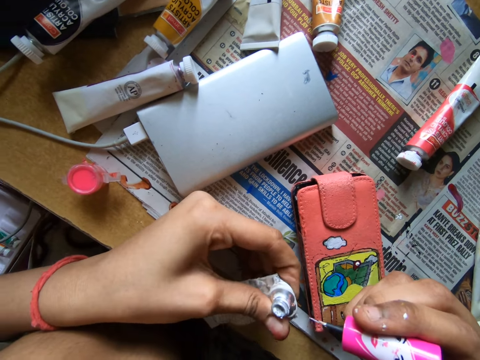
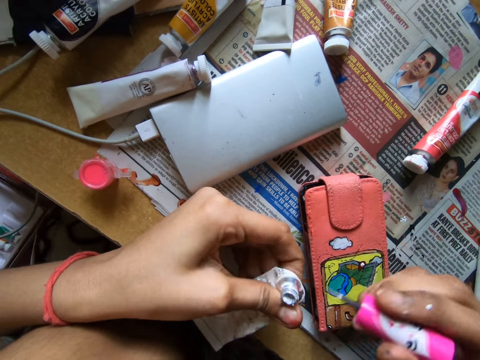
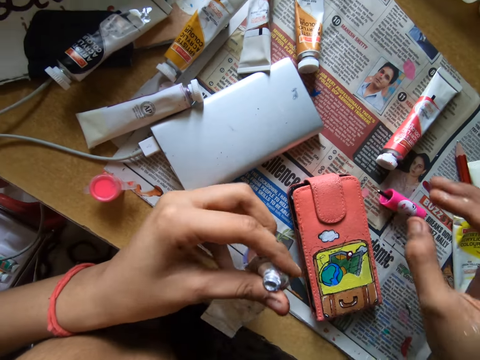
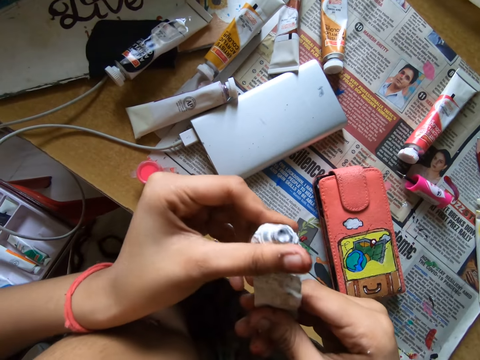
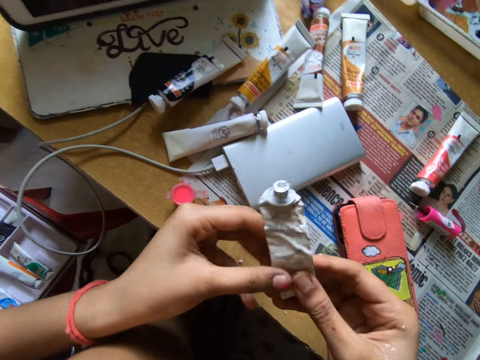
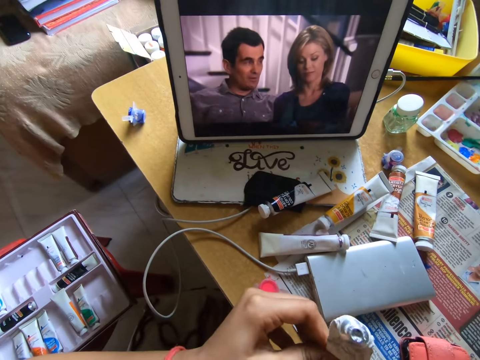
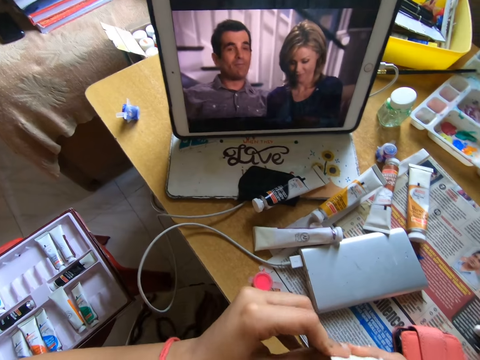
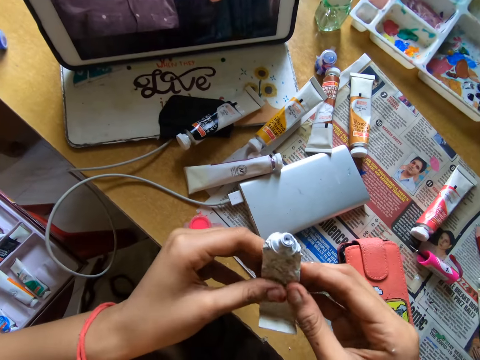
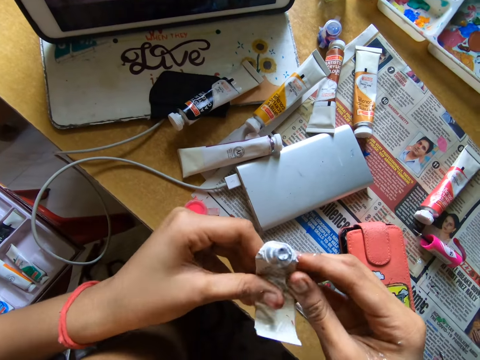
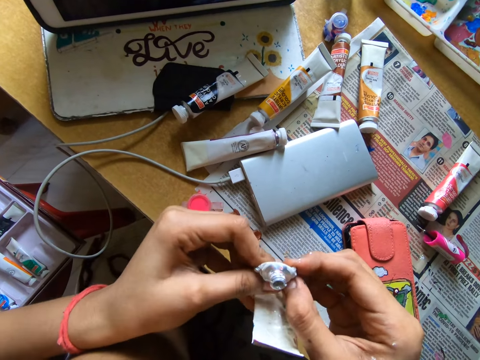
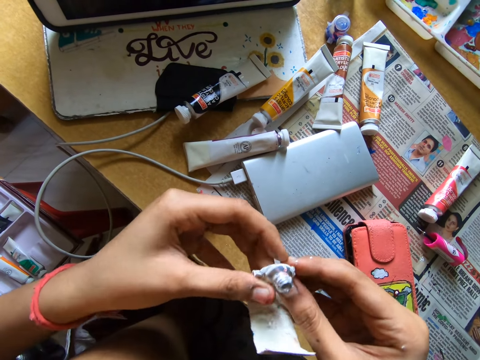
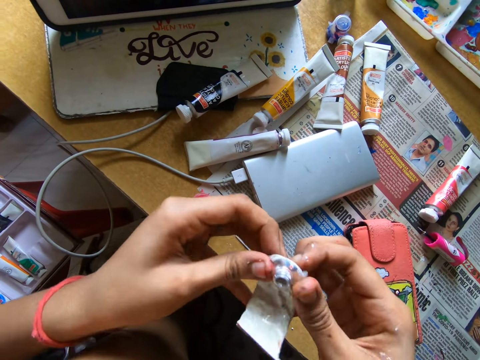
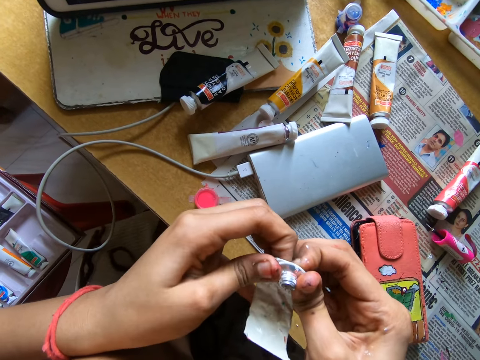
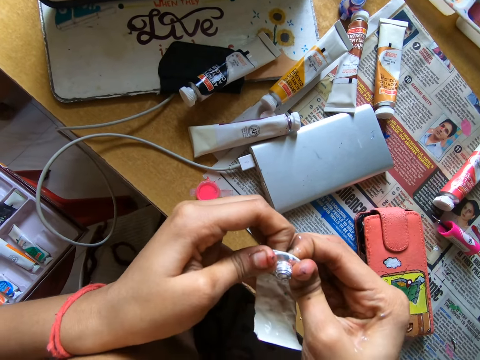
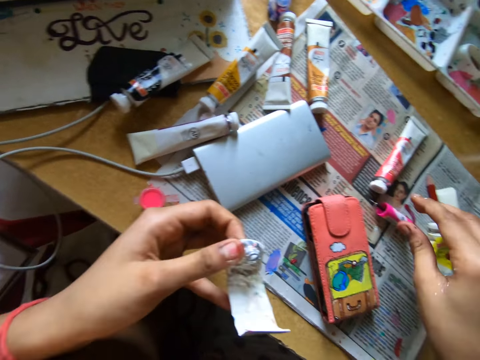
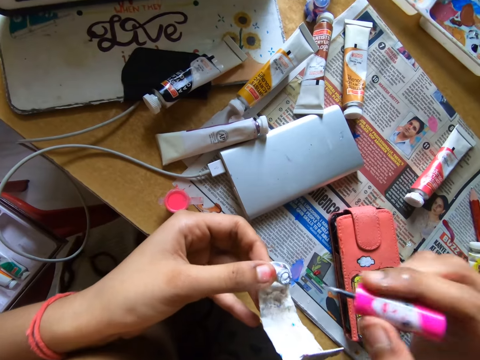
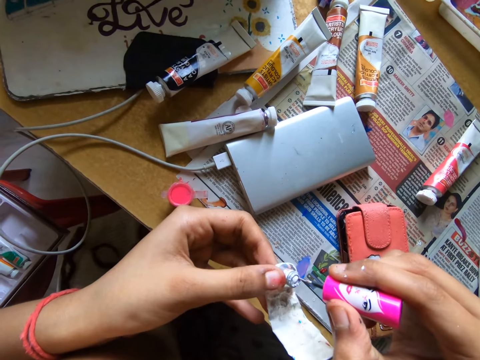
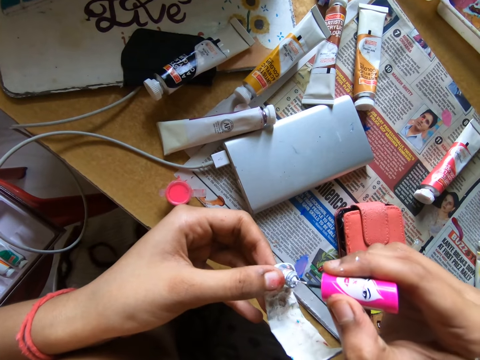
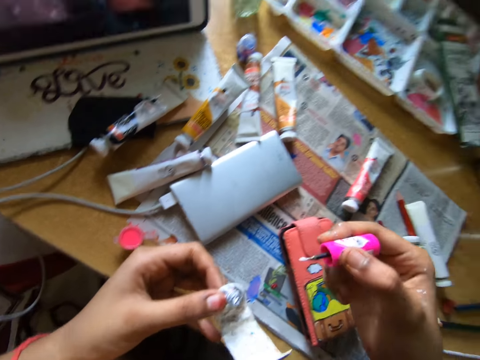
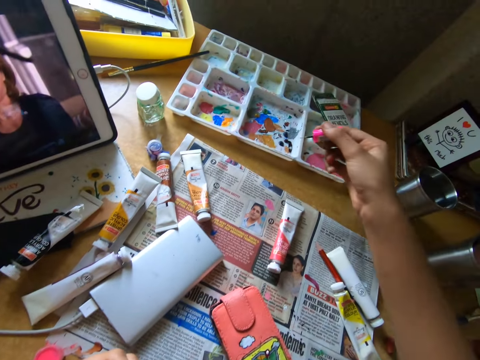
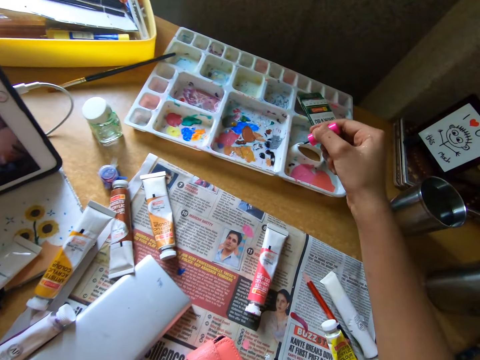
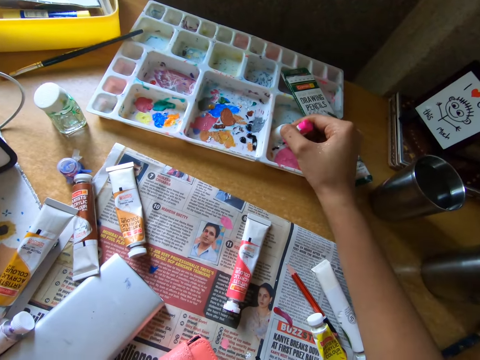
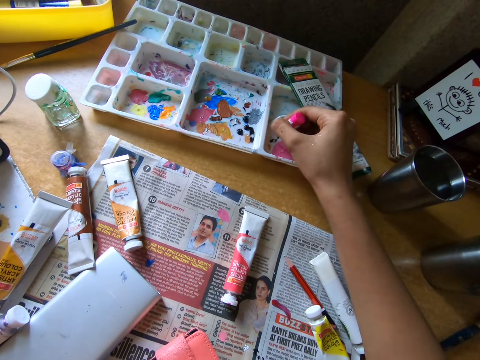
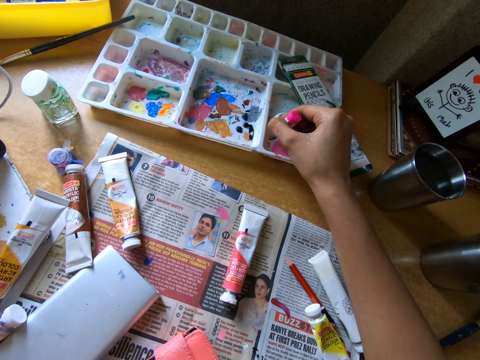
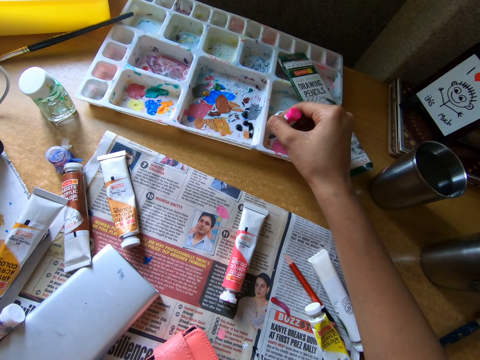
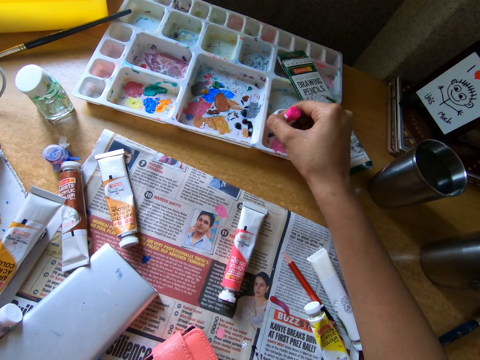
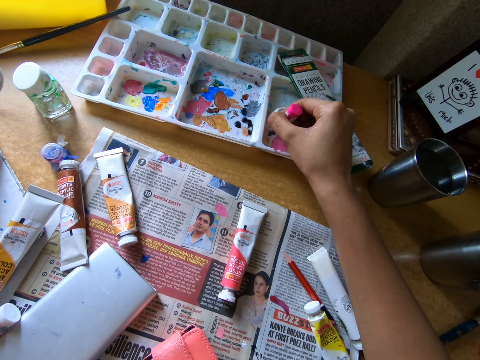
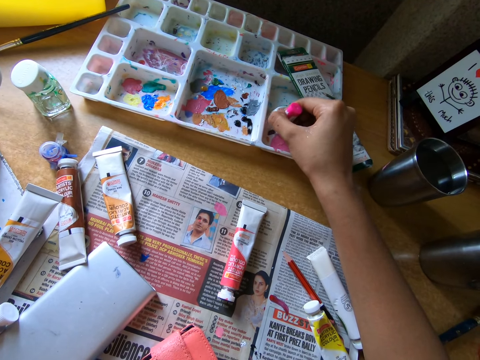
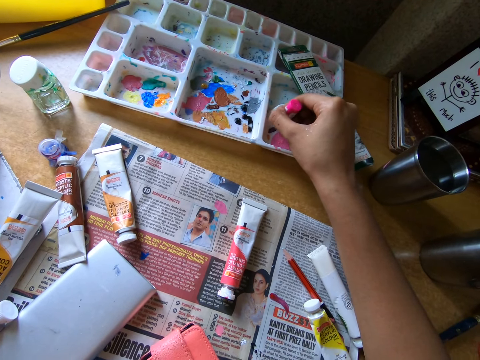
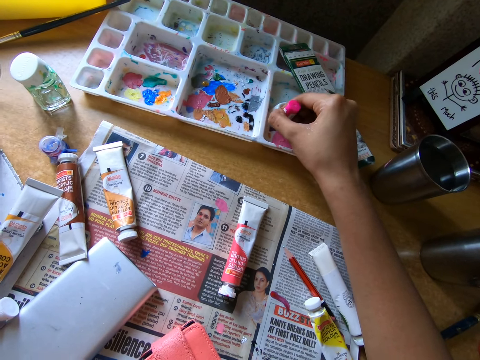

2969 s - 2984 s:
The camera wearer puts the paint marker on top of a newspaper. They squeeze paint from the paint can. They look at the tablet on the table. They pick up the paint marker. They pick paint from the paint can with the paint marker. They rub the paint marker on the paint tray.

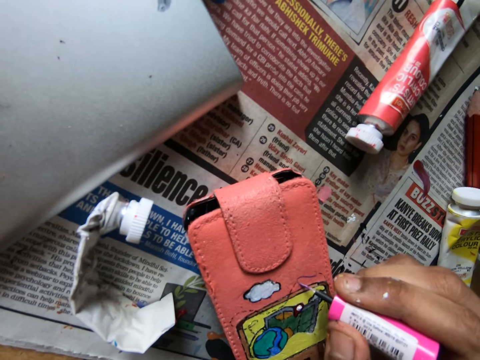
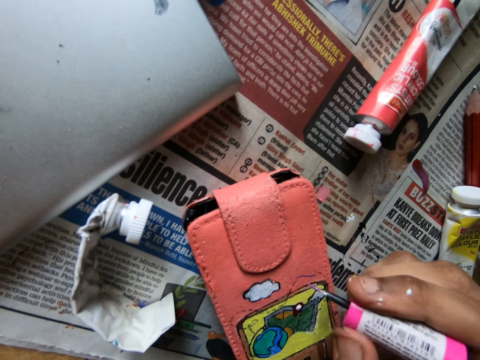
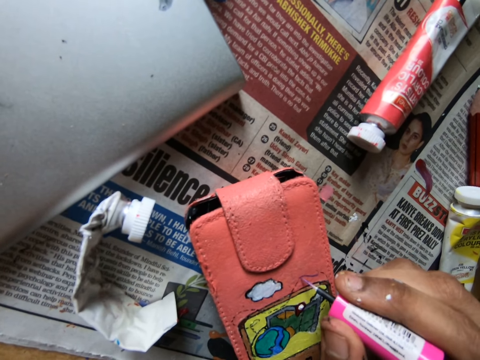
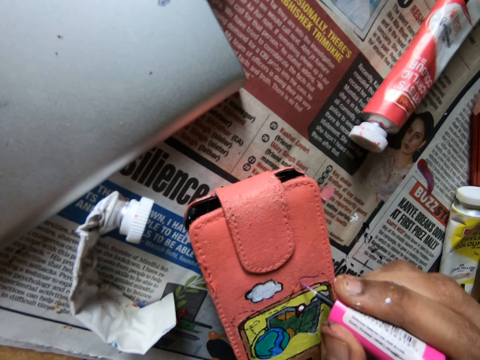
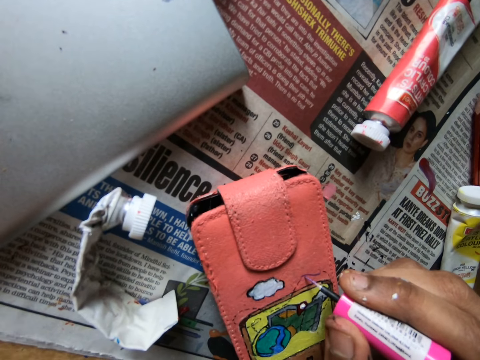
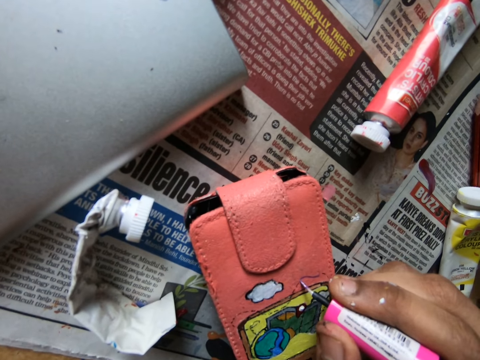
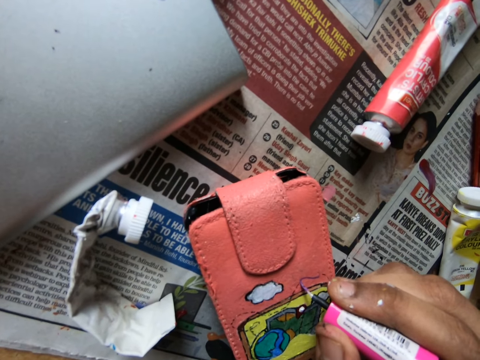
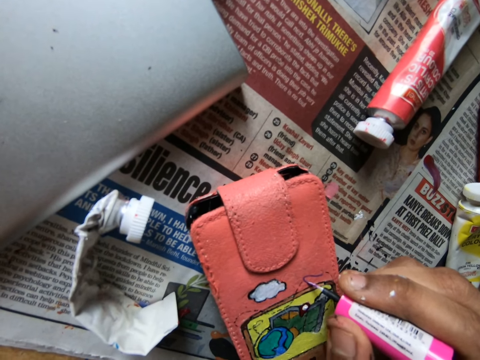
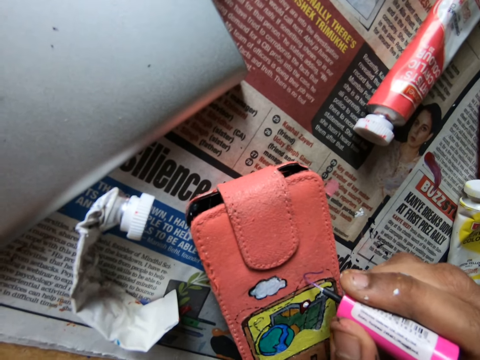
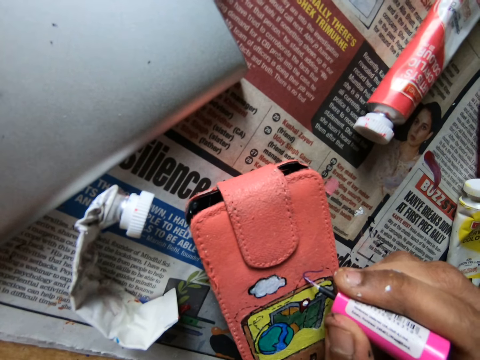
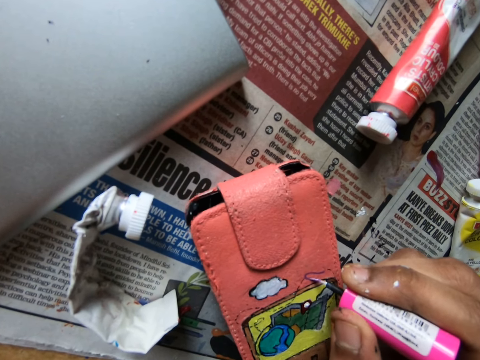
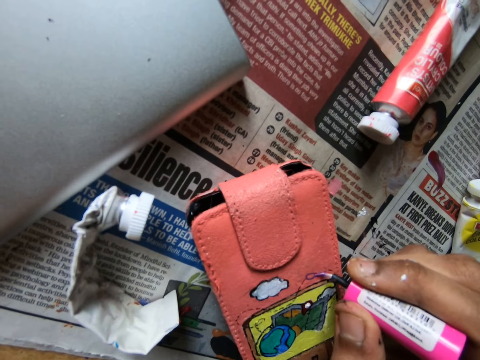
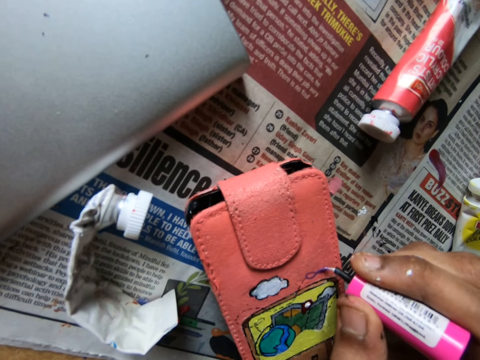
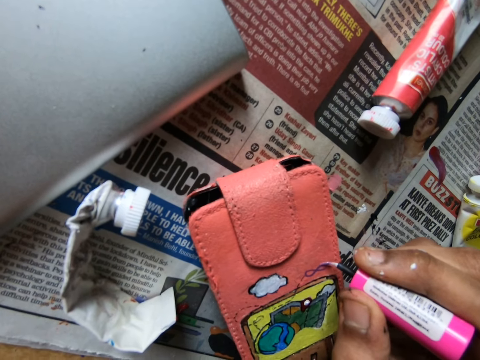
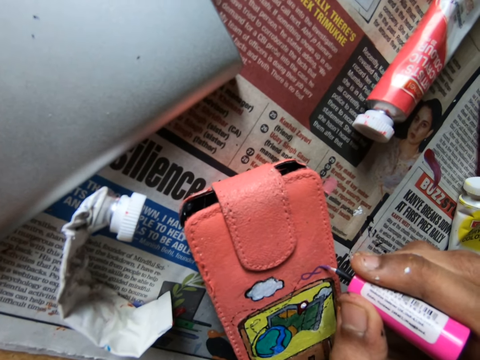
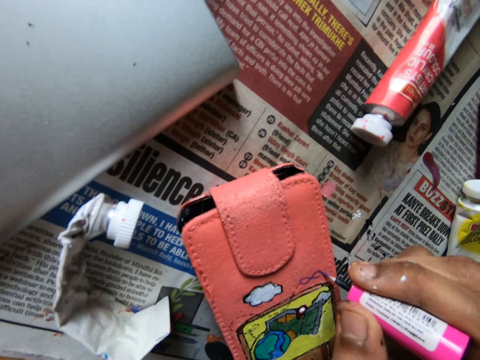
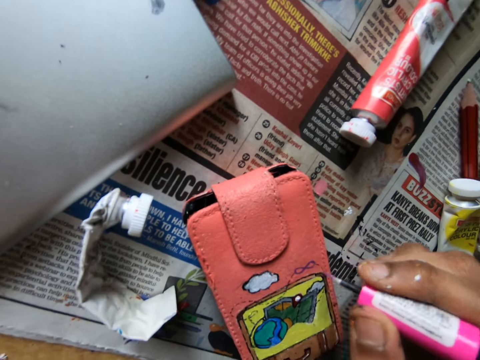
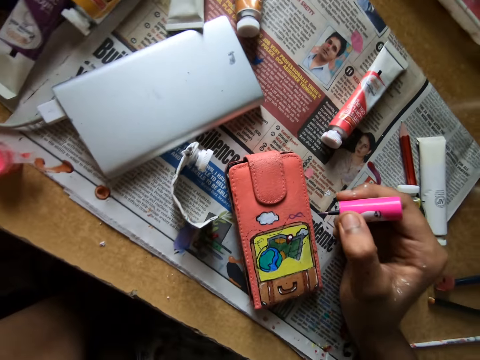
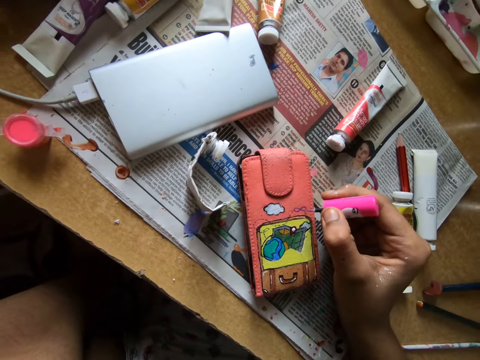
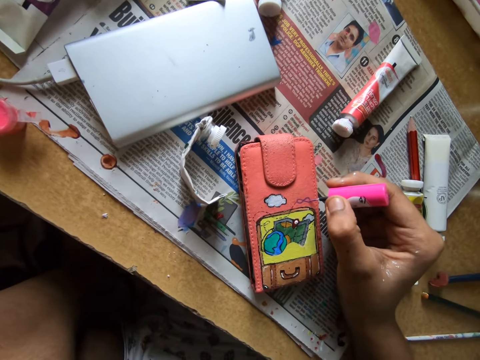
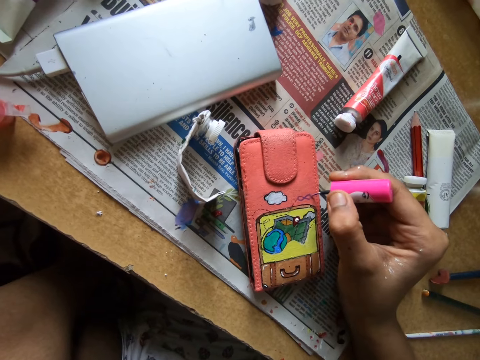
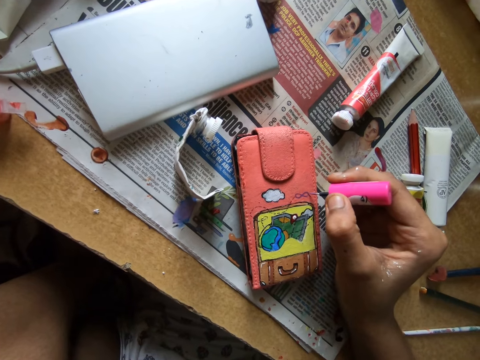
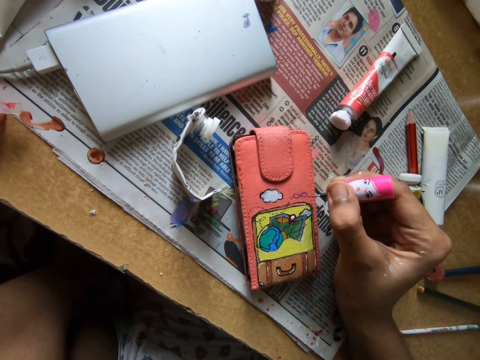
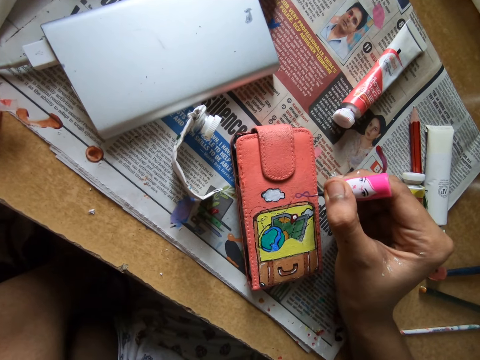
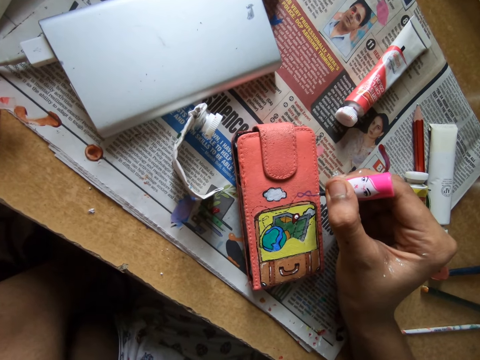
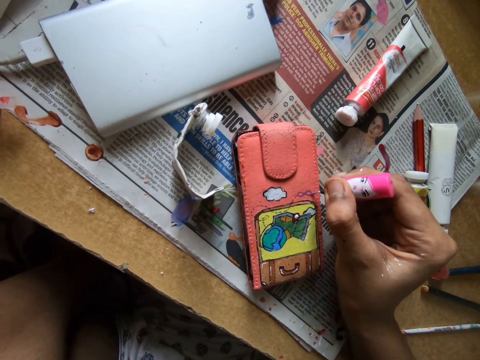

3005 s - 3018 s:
The camera wearer draws on the wallet.
